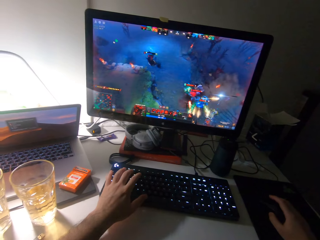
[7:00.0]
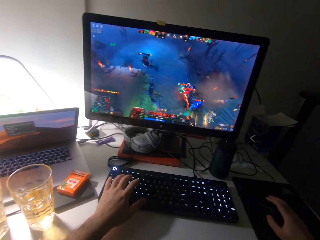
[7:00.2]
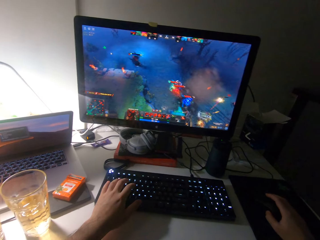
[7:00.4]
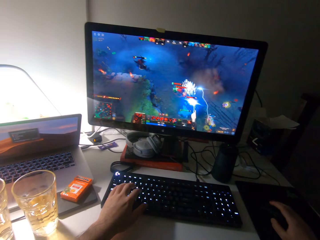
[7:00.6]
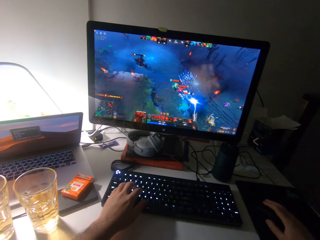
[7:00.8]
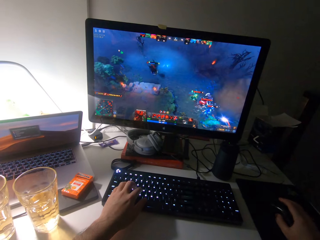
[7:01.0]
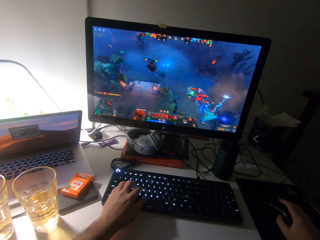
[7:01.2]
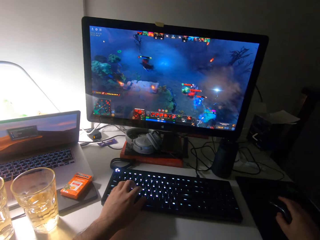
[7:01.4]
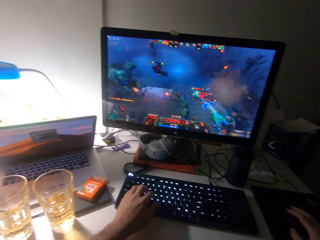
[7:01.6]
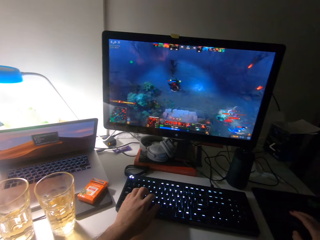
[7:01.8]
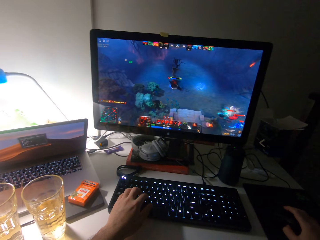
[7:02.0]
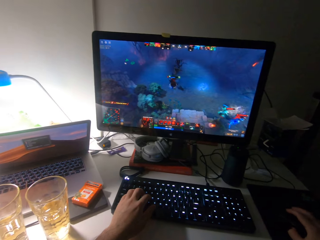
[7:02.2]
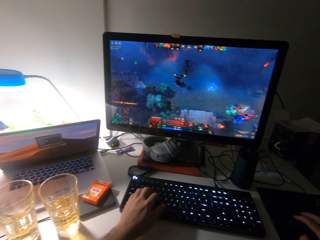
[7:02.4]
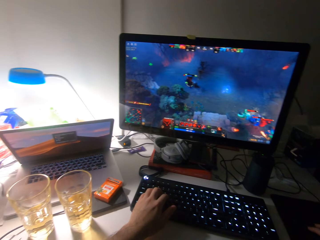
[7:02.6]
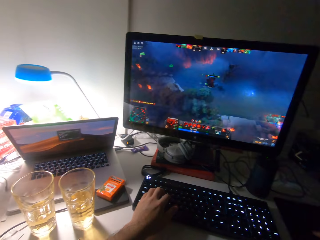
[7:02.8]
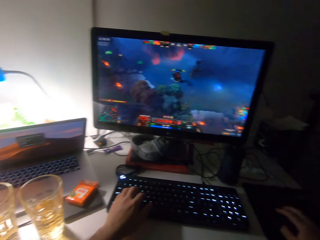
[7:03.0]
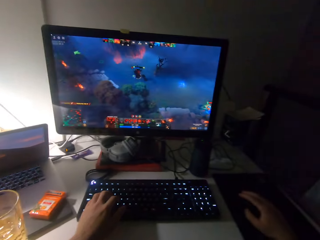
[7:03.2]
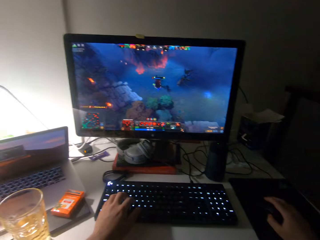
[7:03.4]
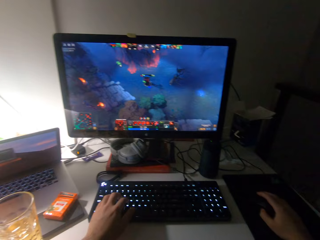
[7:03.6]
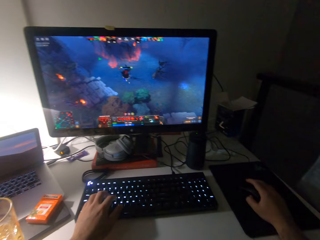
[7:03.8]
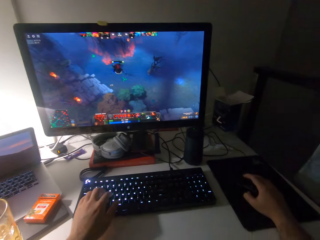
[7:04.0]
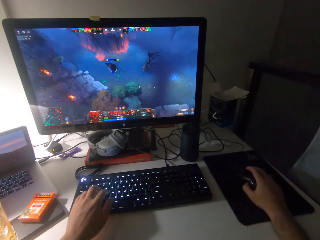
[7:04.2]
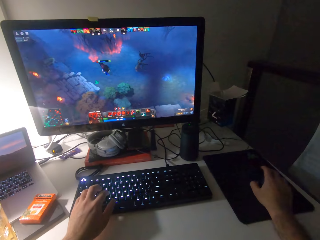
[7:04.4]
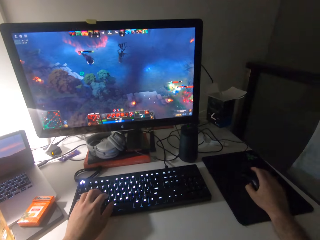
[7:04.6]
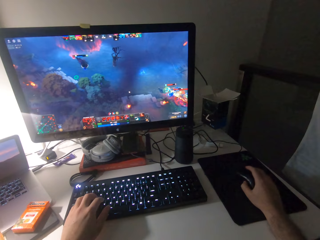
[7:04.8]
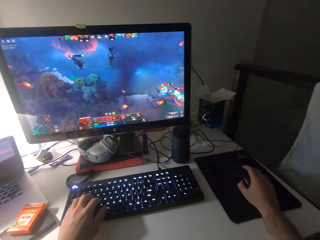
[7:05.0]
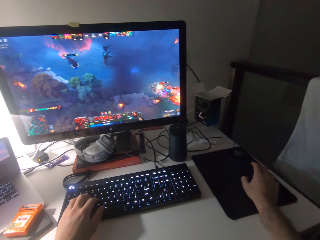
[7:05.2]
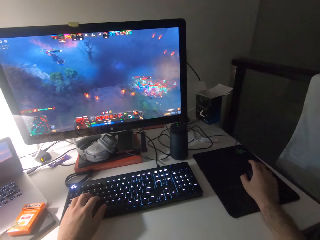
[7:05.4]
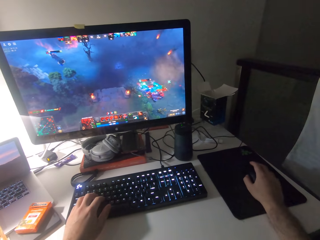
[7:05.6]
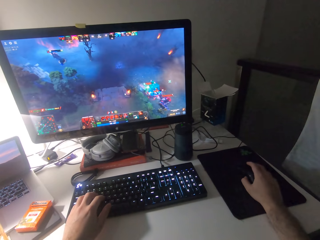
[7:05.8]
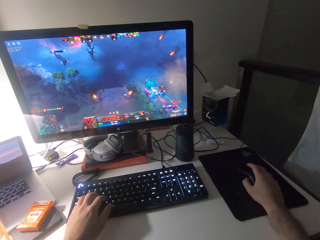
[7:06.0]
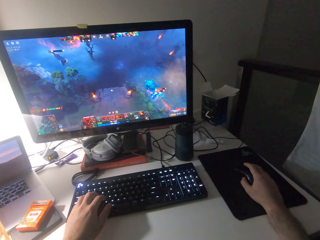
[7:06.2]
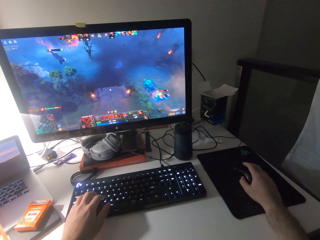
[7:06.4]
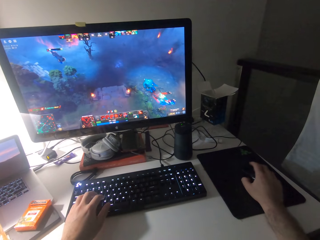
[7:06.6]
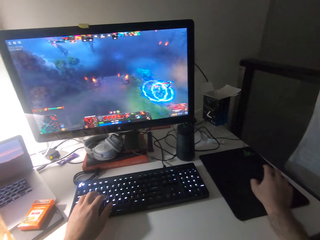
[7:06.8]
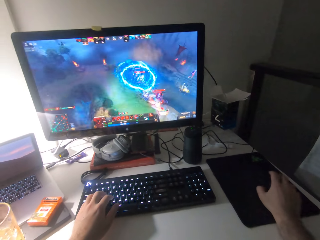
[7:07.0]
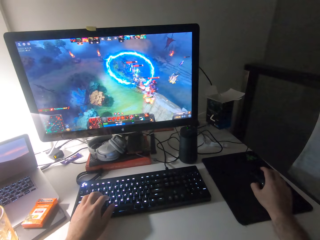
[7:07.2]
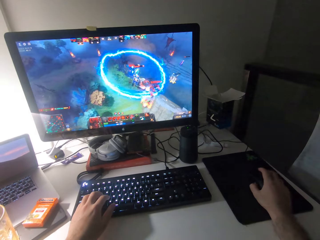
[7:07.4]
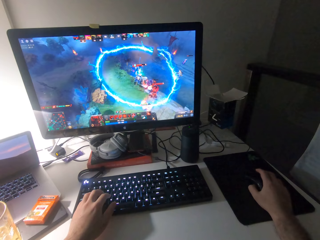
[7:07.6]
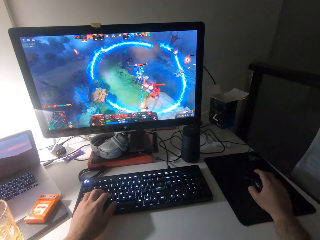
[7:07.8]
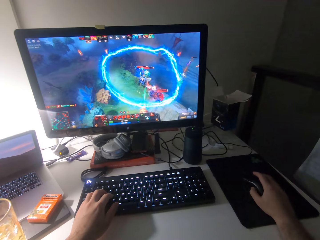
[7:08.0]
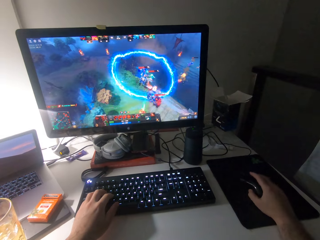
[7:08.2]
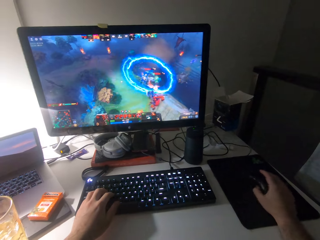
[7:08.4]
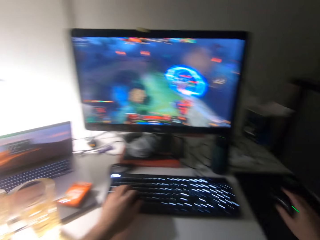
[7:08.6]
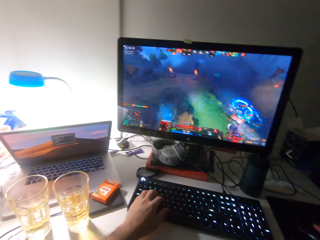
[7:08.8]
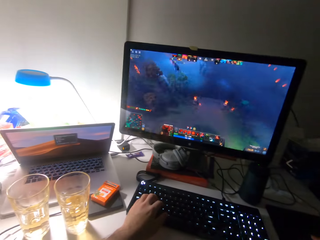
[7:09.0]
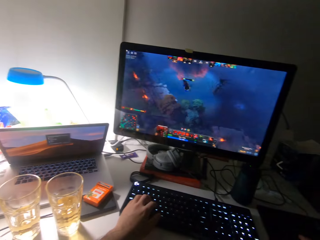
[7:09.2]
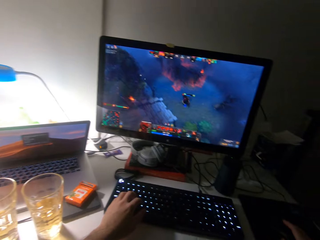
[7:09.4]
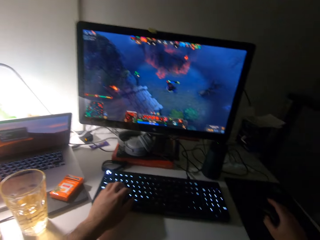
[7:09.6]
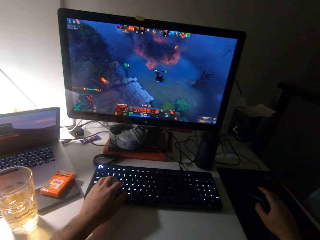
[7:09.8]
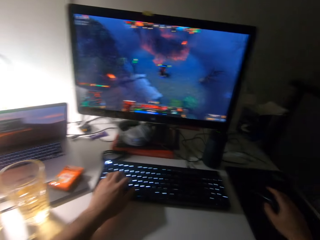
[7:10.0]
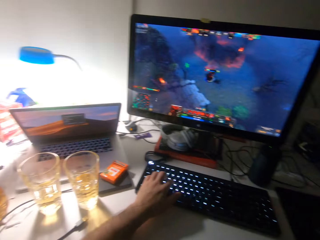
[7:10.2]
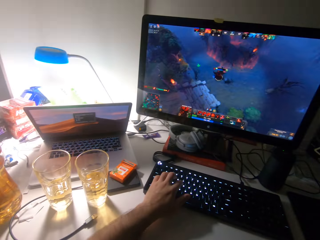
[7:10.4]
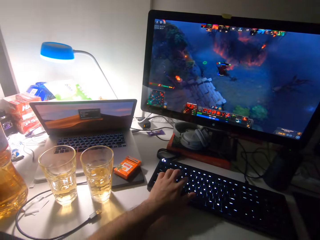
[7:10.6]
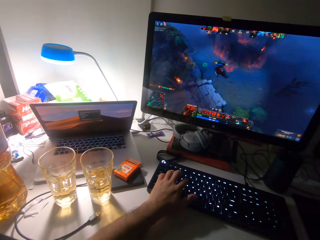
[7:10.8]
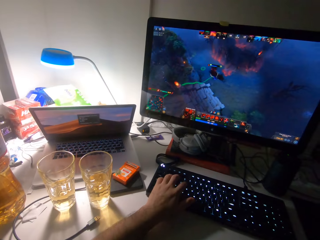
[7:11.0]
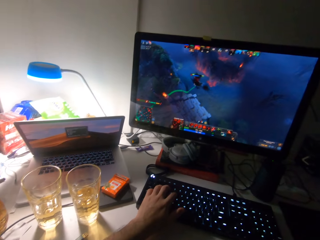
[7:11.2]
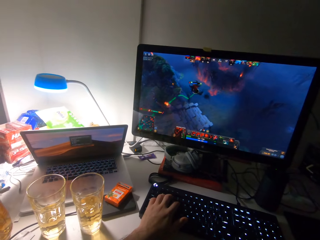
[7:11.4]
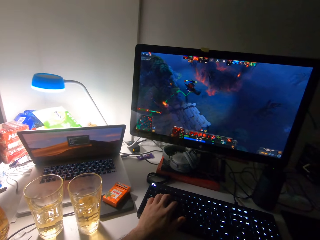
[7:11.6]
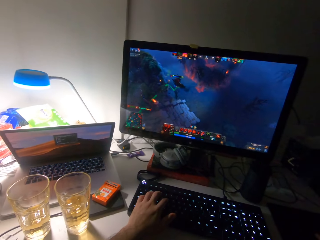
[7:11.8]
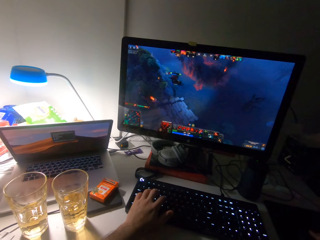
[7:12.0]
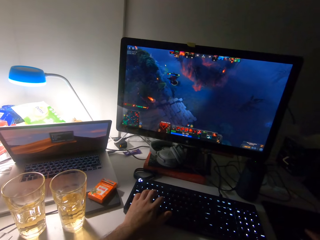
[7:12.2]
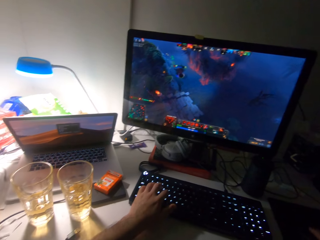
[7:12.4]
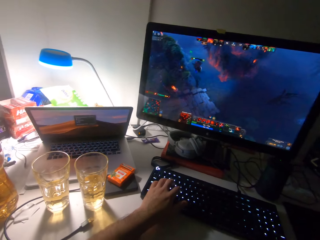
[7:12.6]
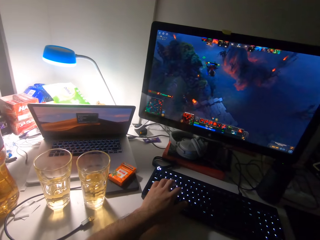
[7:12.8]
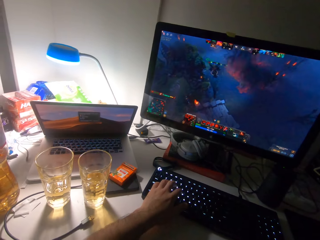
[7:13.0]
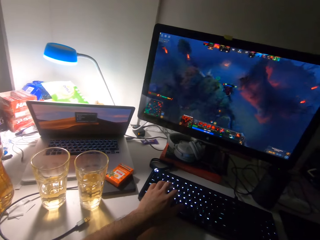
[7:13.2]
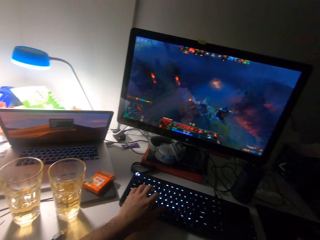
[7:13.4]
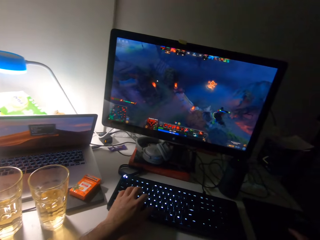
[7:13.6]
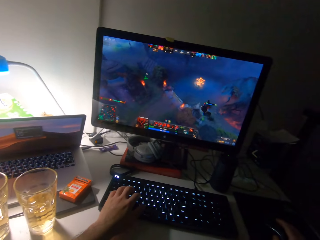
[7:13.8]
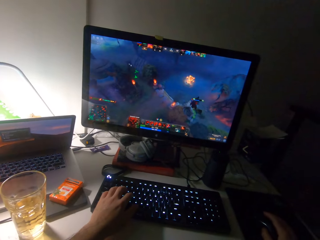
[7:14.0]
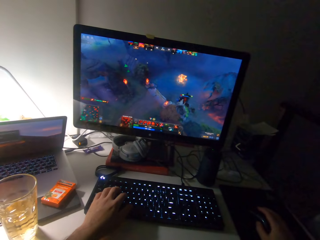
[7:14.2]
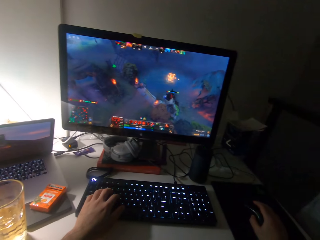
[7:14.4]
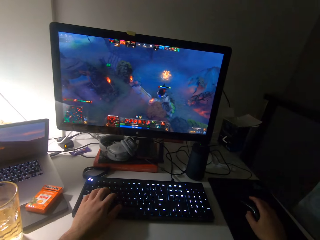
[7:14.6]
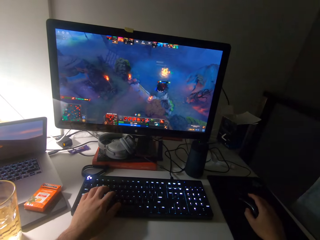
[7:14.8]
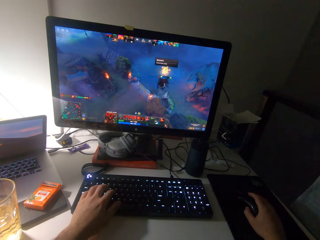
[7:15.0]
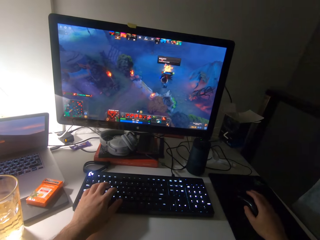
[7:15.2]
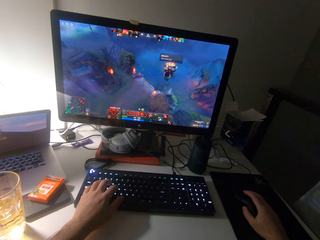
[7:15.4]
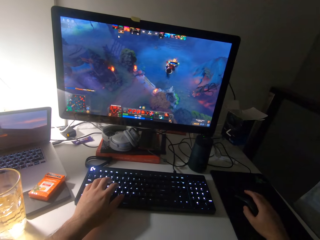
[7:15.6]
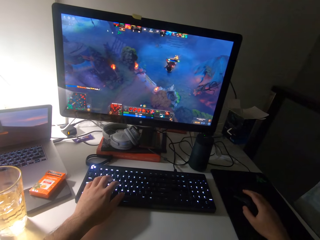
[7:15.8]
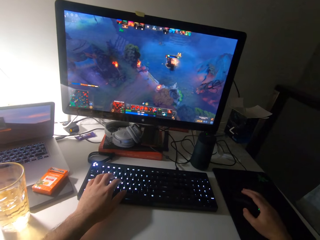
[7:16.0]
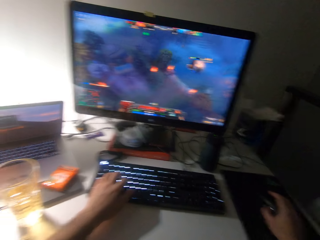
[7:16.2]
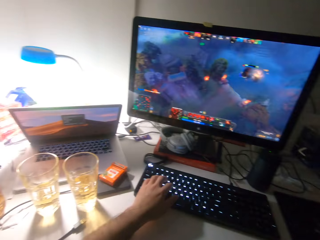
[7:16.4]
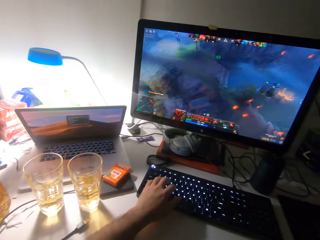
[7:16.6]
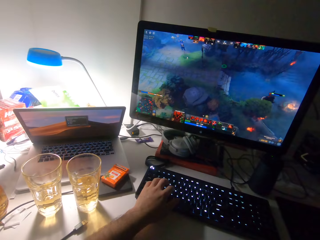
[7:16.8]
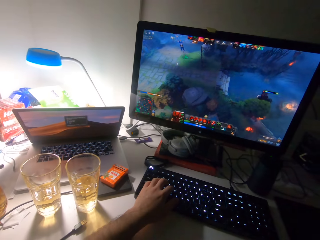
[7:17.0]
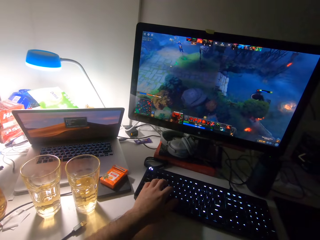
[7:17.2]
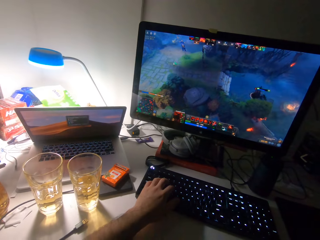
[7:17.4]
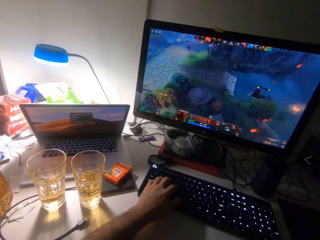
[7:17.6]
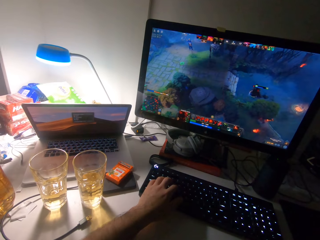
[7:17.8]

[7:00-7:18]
The camera wearer presses the keyboard. They scroll a mouse. They press the keyboard. They scroll the mouse. They press the keyboard. They scroll the mouse.

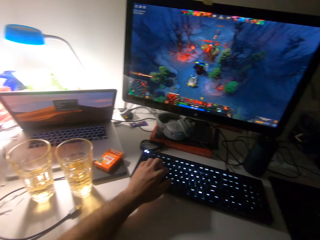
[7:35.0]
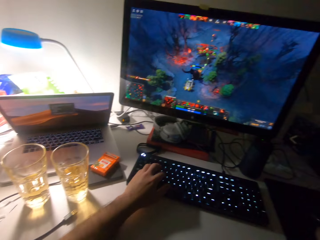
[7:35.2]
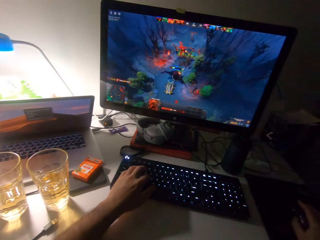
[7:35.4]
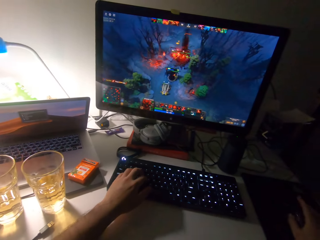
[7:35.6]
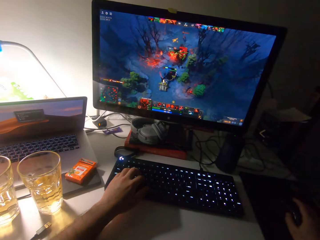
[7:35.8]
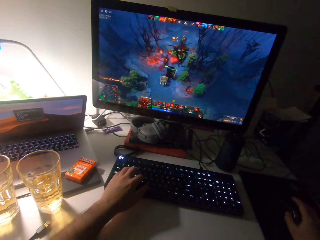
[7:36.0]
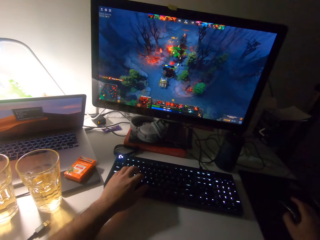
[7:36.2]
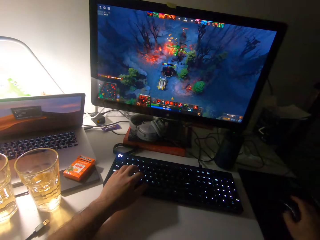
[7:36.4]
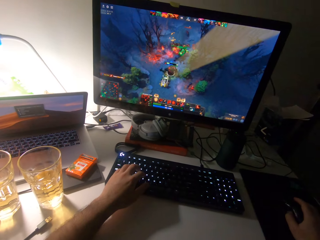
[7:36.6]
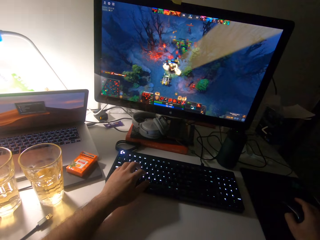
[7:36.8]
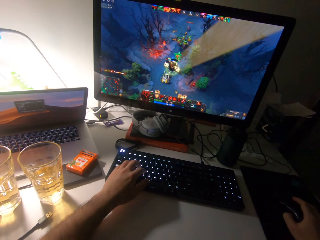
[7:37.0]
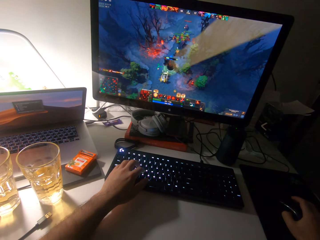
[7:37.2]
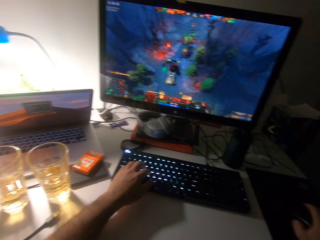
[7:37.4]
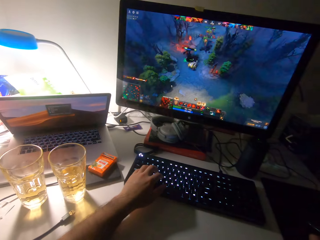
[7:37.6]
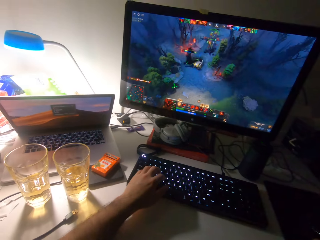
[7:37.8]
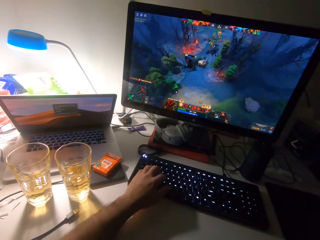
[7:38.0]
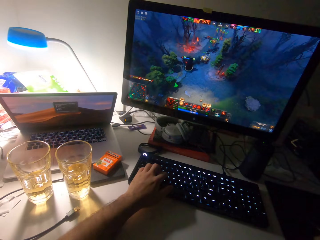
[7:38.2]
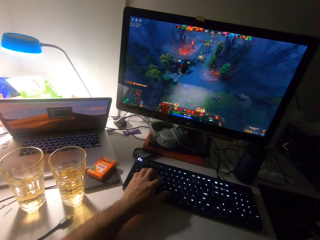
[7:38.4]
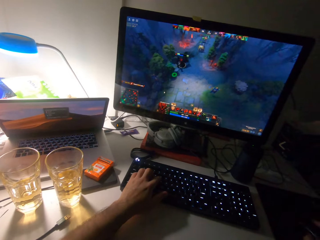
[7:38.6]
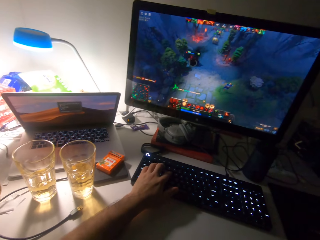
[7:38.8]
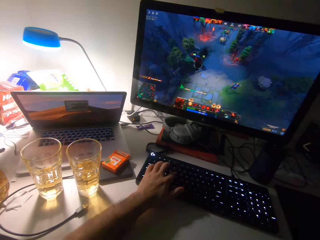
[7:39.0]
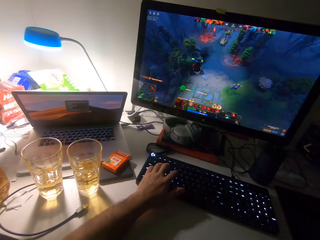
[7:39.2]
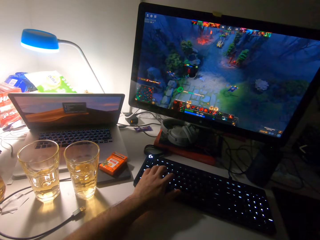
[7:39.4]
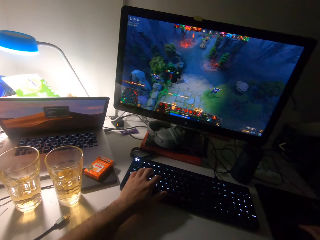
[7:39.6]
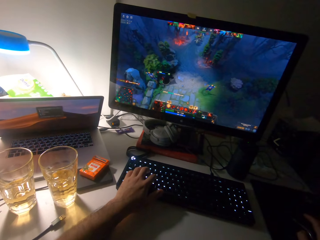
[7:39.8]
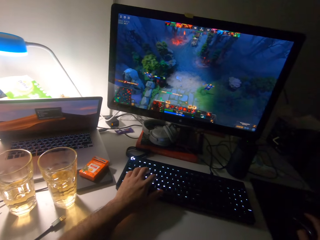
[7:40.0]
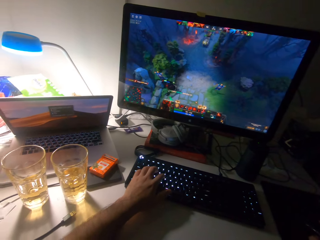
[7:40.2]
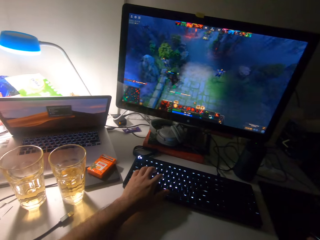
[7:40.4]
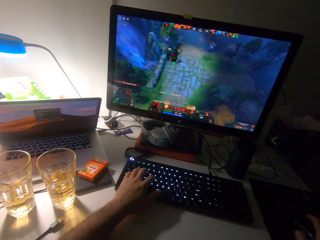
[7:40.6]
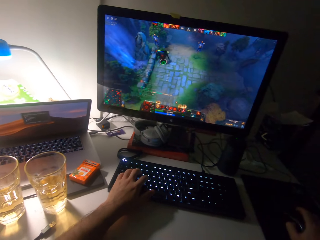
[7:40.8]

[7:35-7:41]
The camera wearer scrolls a mouse. They press the keyboard.
